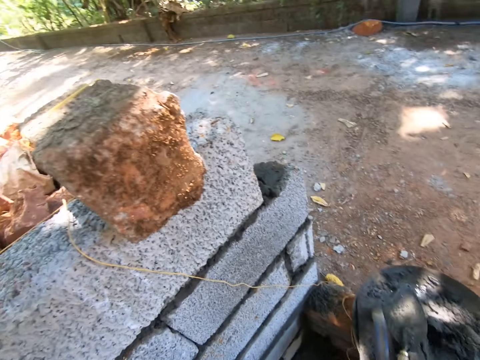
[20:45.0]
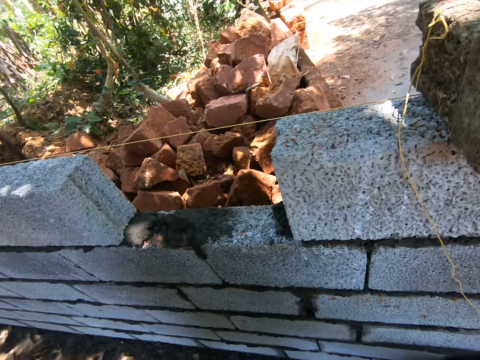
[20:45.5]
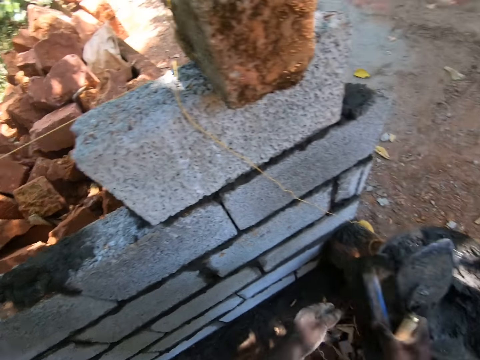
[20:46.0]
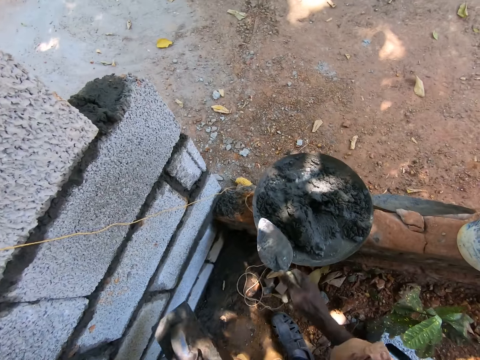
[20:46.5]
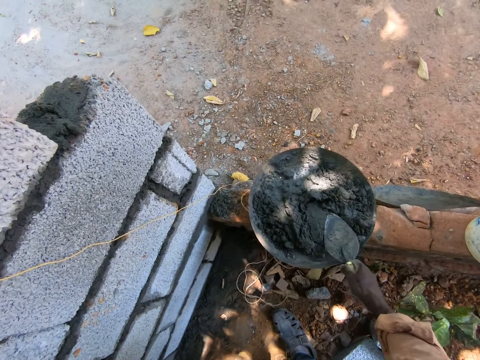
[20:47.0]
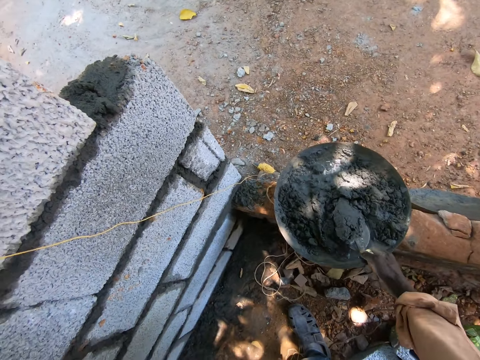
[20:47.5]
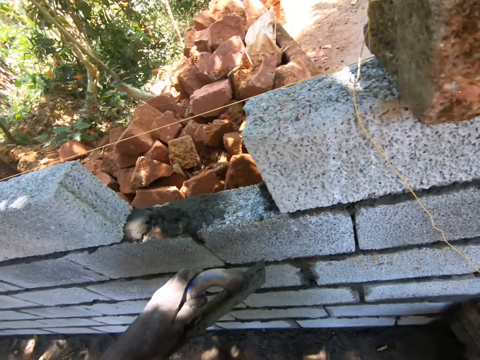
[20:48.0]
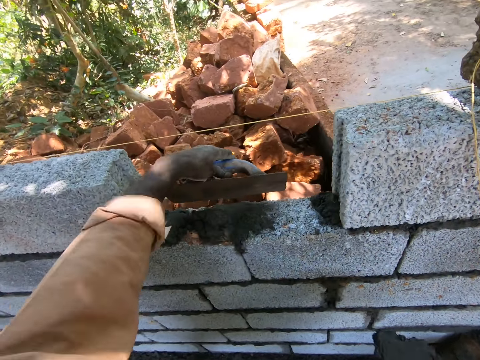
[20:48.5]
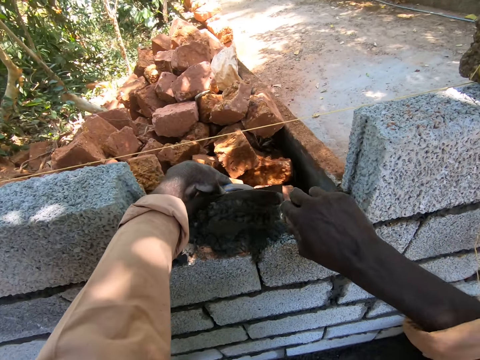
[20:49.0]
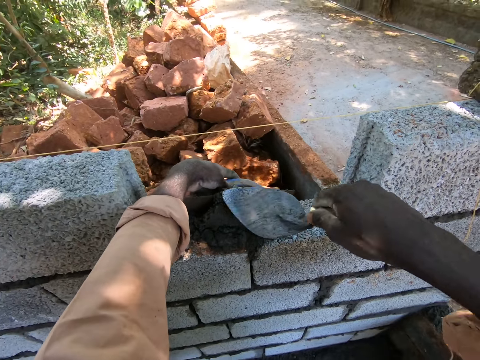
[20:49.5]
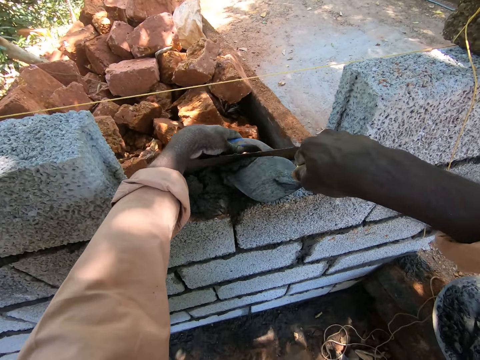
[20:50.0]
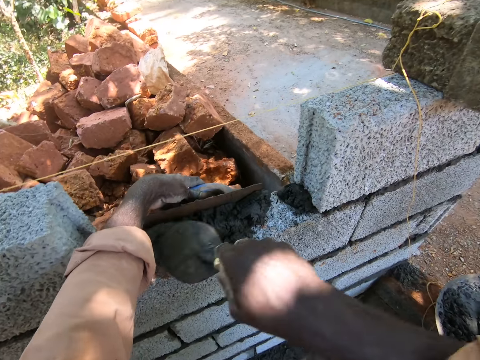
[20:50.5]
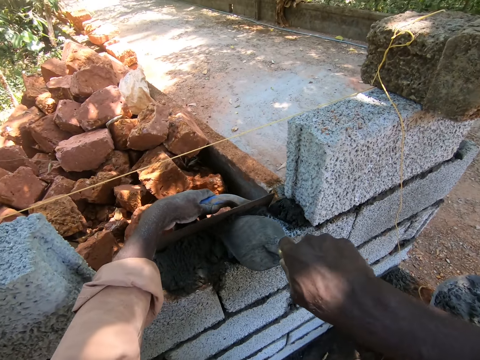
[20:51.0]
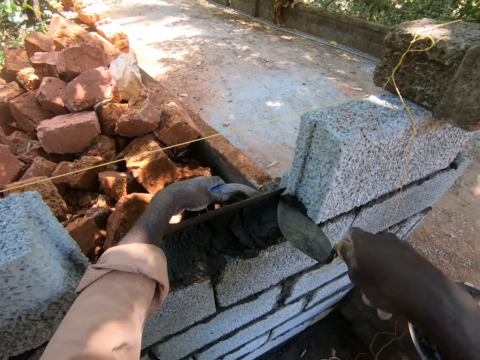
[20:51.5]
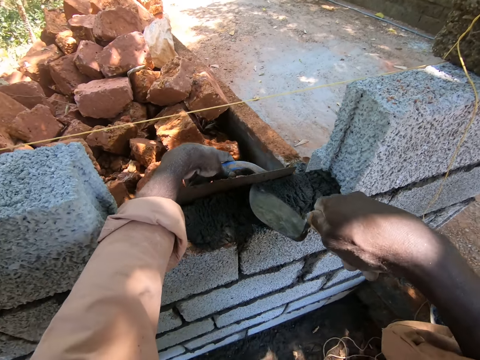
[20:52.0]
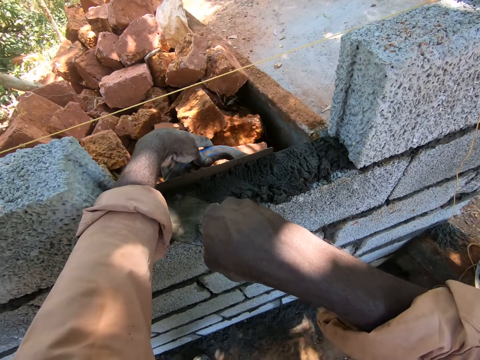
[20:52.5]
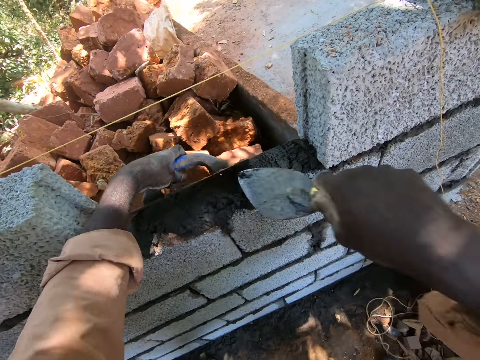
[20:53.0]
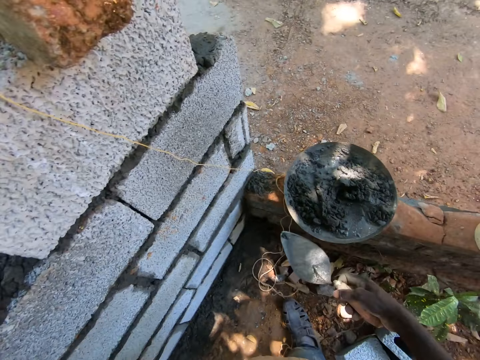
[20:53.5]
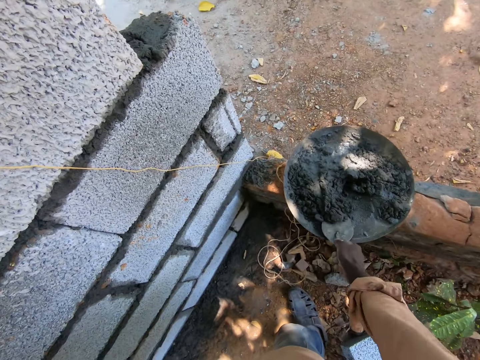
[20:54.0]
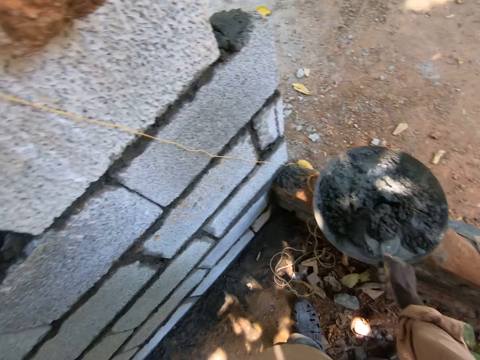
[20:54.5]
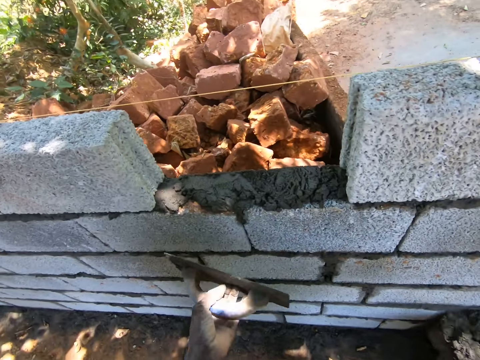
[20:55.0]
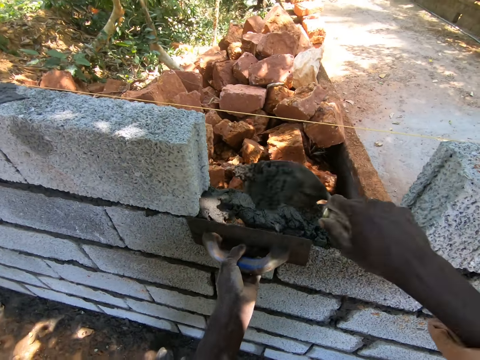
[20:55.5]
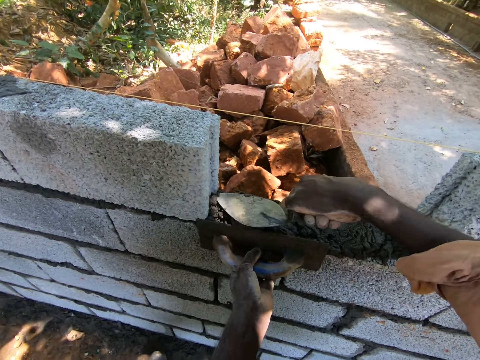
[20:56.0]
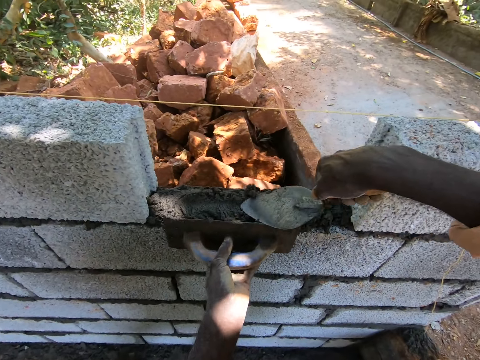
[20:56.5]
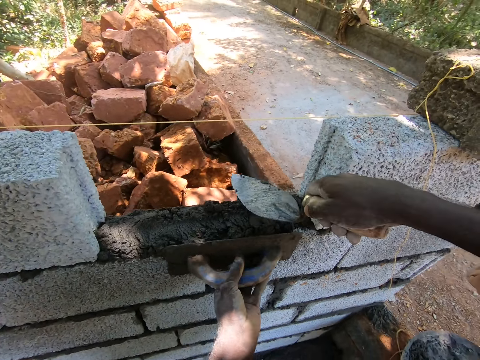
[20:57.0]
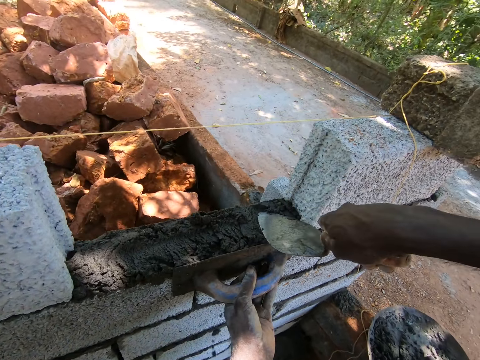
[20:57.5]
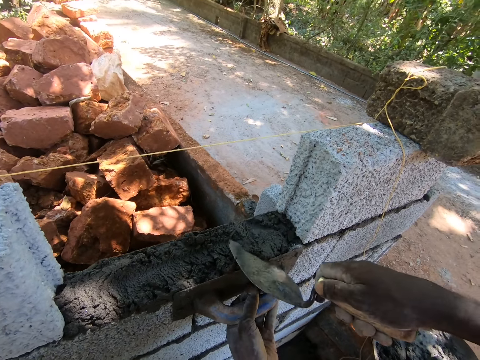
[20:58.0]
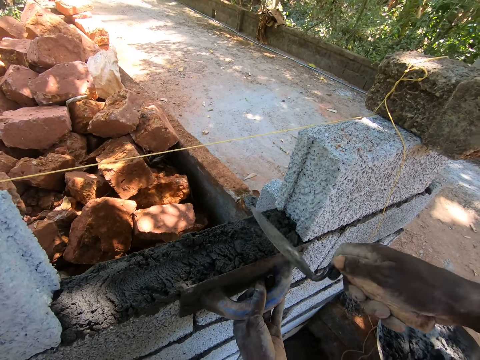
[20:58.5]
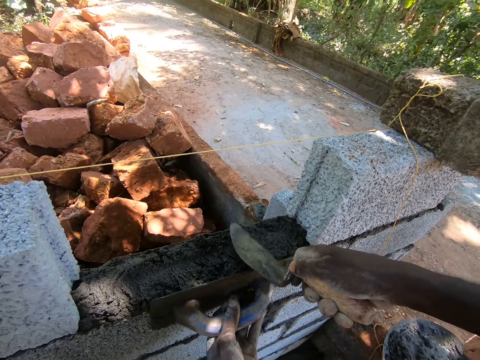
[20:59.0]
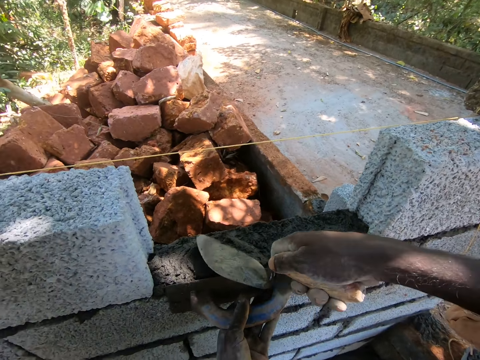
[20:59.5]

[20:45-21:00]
The camera wearer looks around. They scoop cement with a trowel, pour the cement on bricks, and spread the cement with the trowel. They scoop the cement with the trowel, pour the cement on the bricks, and spread the cement with the trowel.

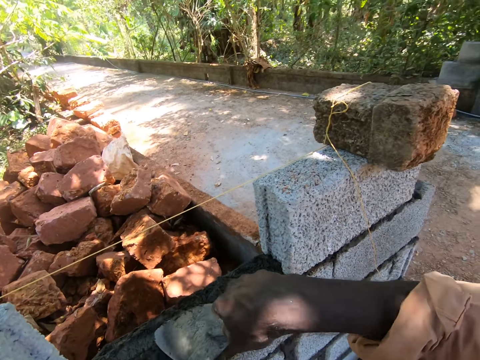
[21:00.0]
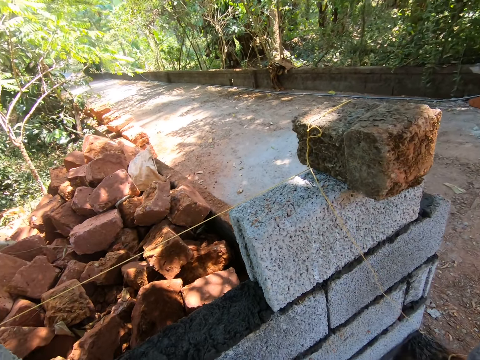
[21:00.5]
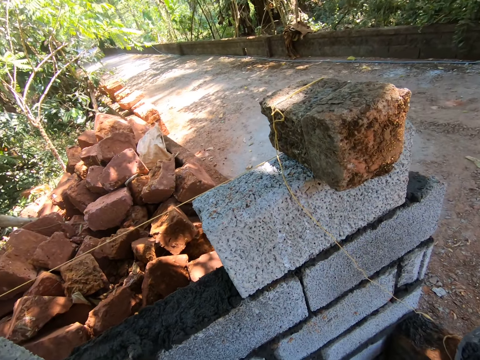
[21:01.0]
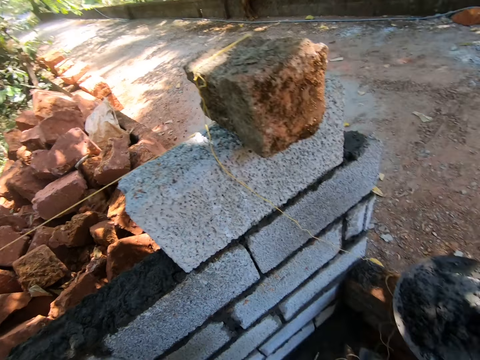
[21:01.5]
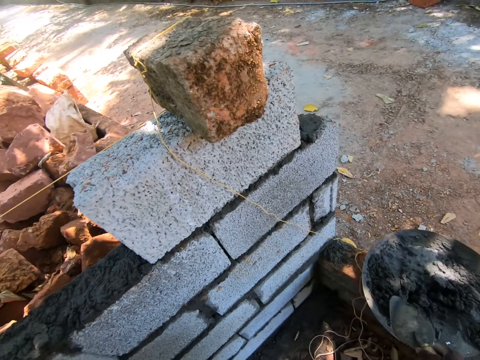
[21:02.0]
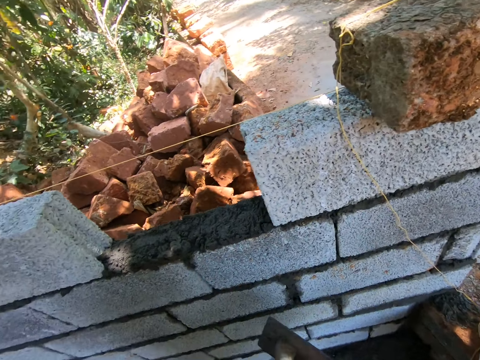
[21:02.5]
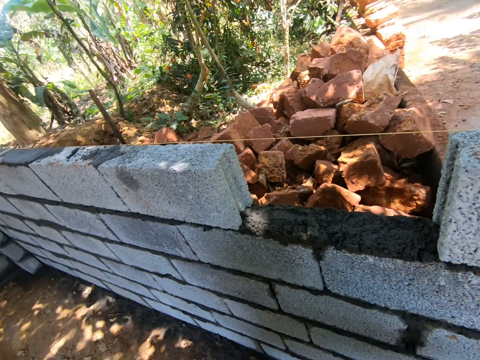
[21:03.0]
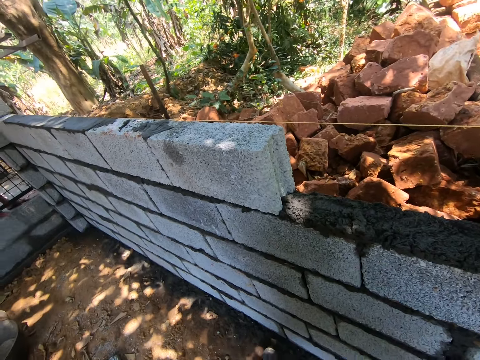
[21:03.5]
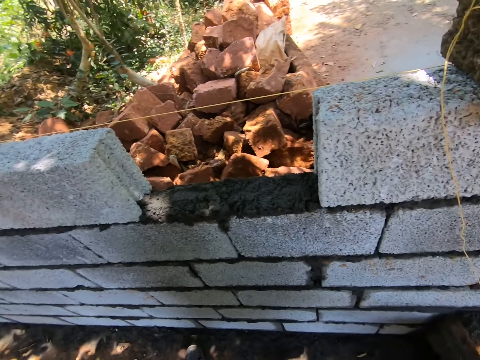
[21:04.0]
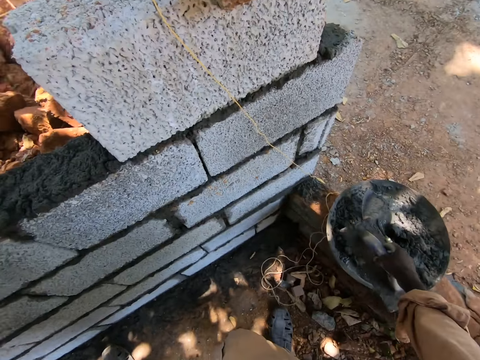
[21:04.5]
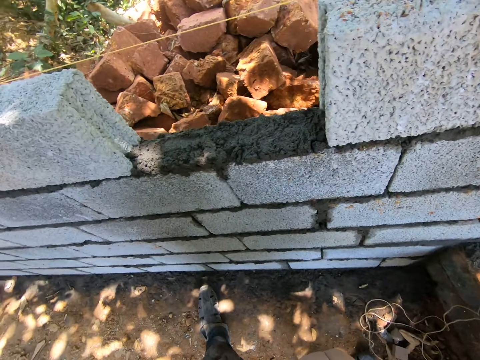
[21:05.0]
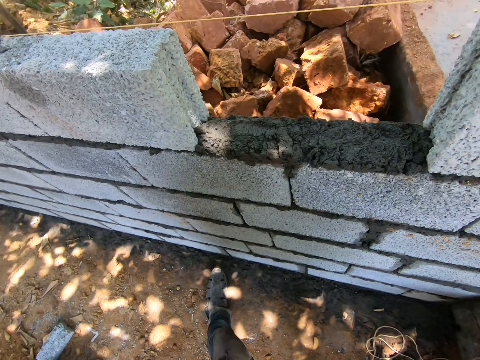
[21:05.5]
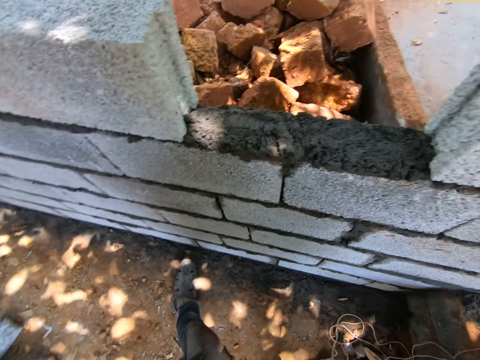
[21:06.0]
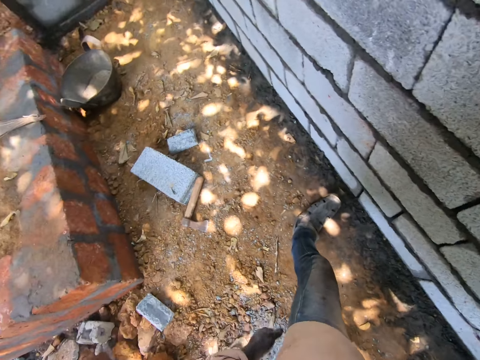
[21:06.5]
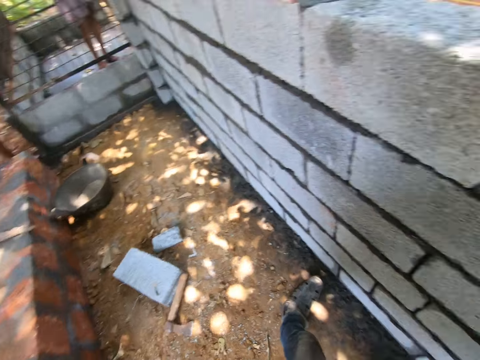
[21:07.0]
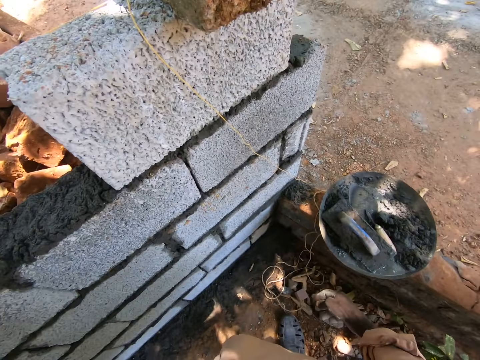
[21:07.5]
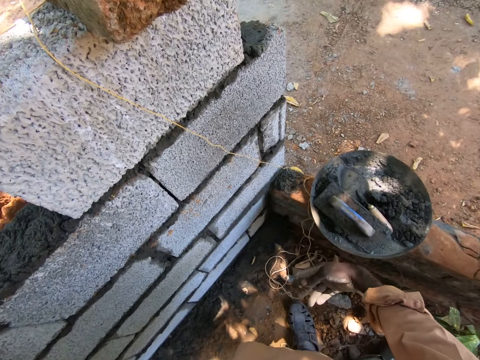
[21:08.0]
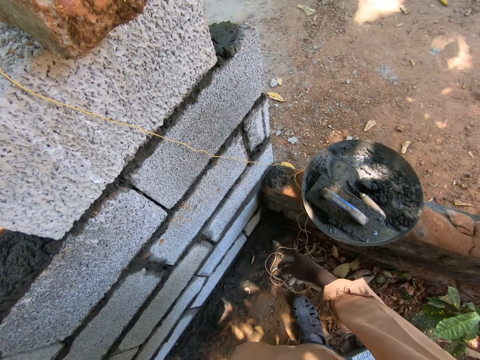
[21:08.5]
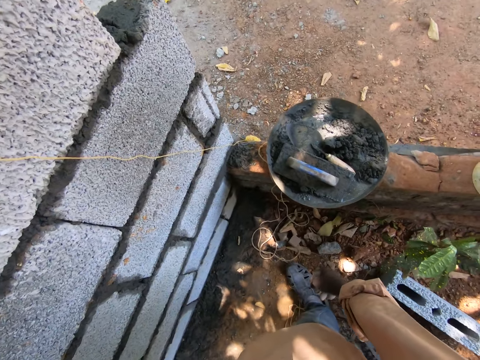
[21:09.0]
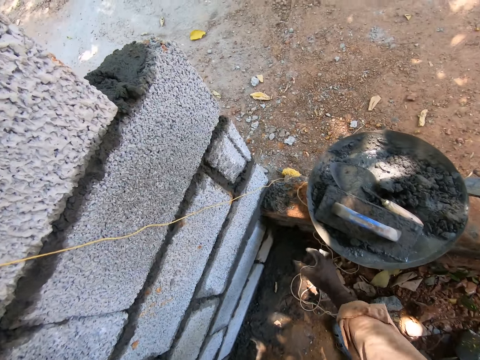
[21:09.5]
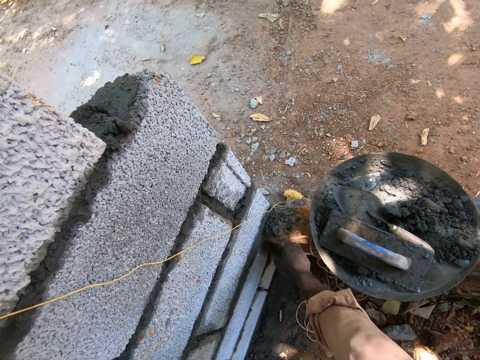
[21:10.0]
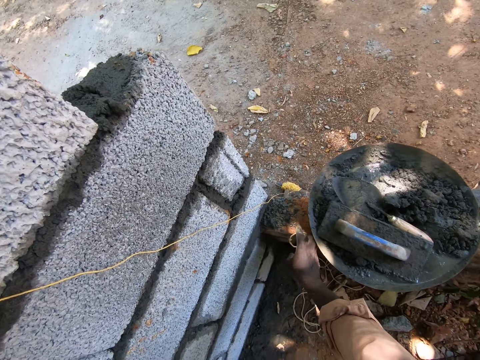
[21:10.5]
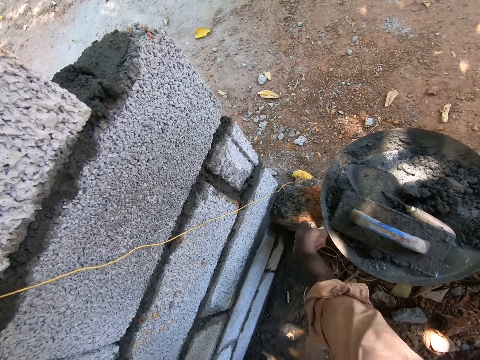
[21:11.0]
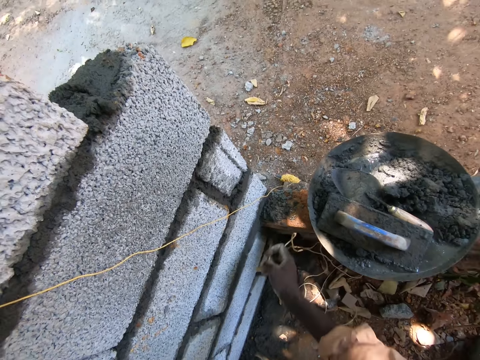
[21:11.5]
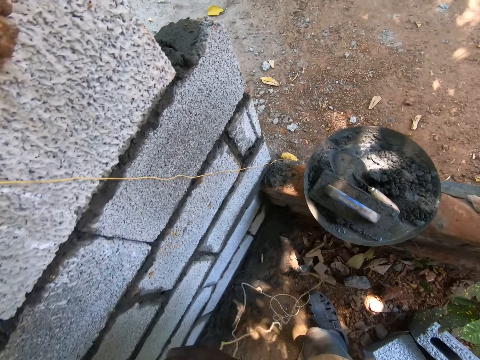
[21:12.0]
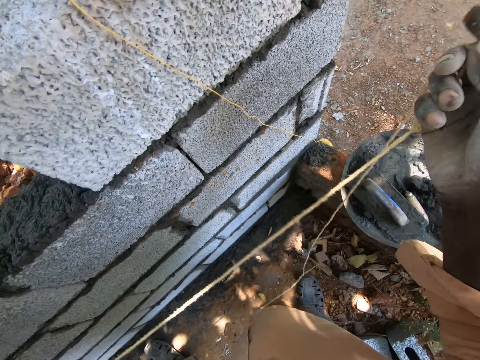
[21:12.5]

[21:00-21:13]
The camera wearer scoops cement with a trowel. They throw down the trowel. They look around. They stand outside. They pick up a string.
